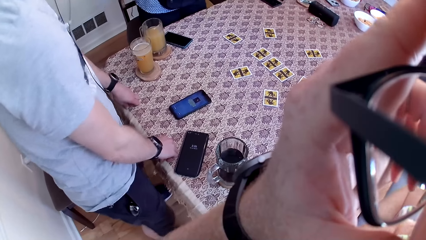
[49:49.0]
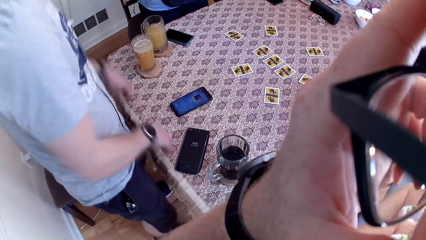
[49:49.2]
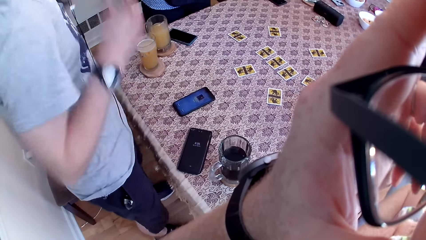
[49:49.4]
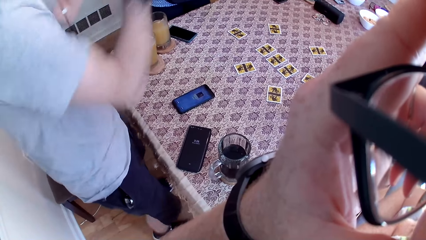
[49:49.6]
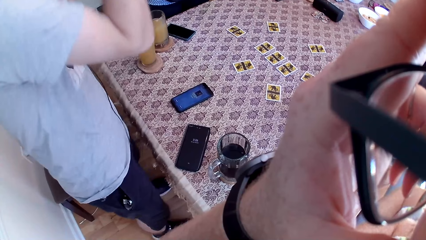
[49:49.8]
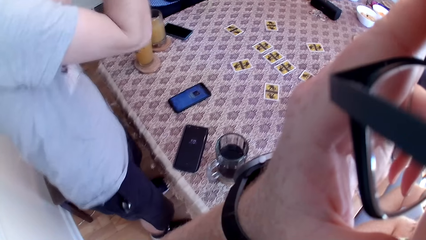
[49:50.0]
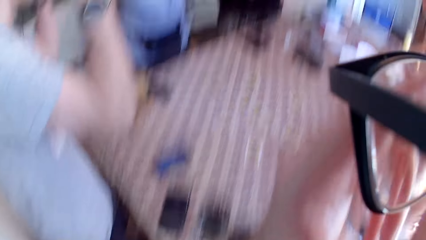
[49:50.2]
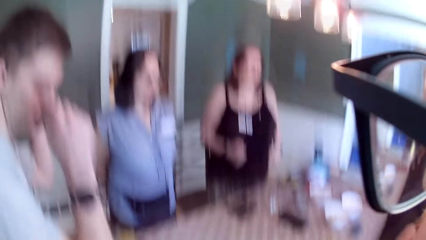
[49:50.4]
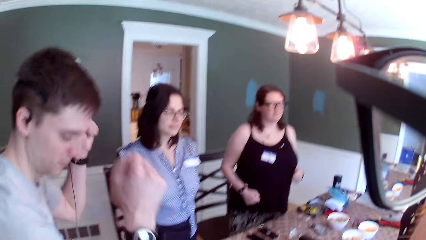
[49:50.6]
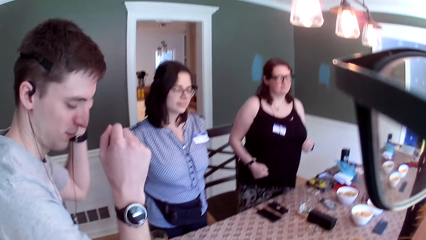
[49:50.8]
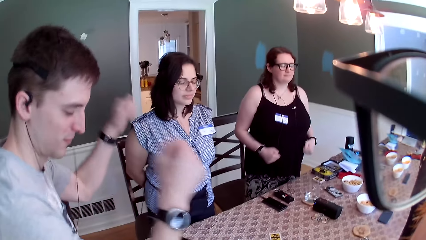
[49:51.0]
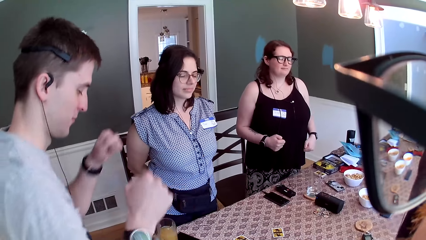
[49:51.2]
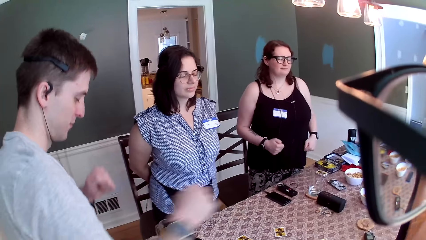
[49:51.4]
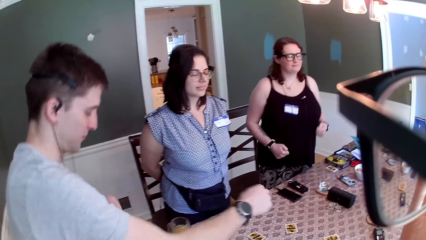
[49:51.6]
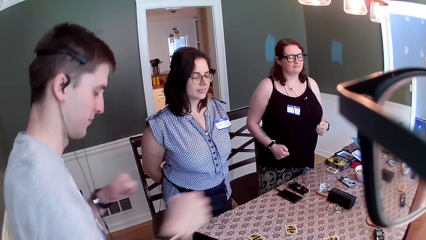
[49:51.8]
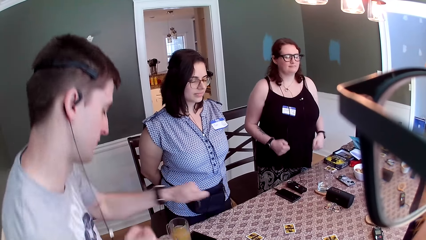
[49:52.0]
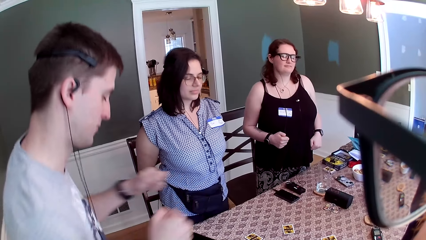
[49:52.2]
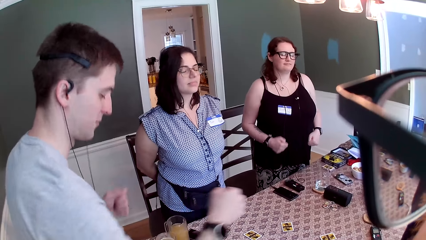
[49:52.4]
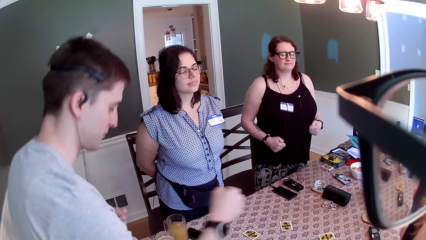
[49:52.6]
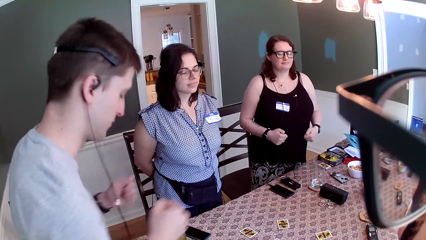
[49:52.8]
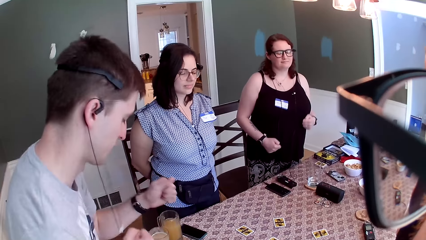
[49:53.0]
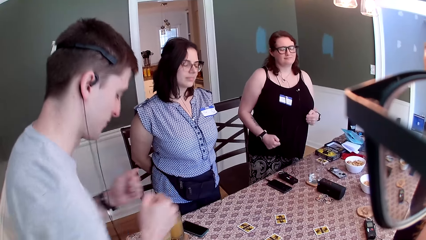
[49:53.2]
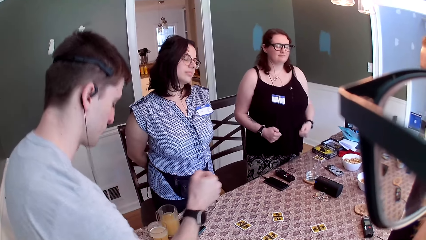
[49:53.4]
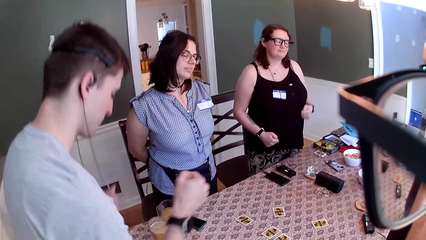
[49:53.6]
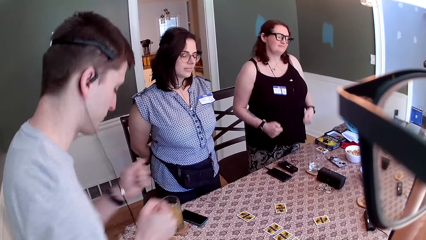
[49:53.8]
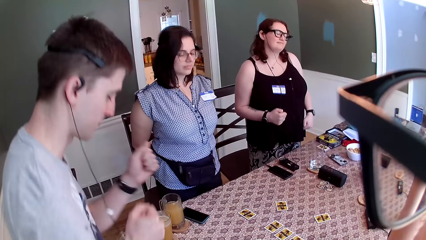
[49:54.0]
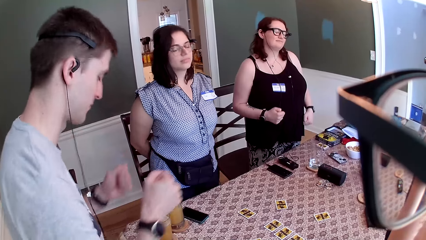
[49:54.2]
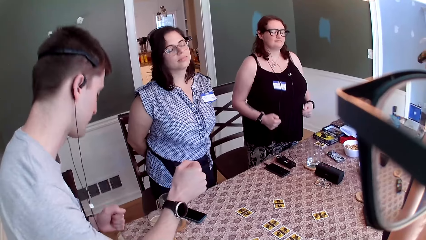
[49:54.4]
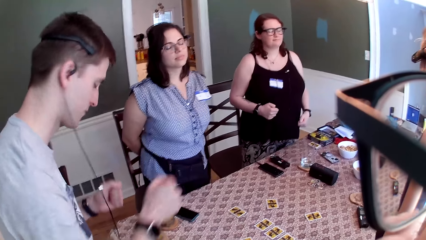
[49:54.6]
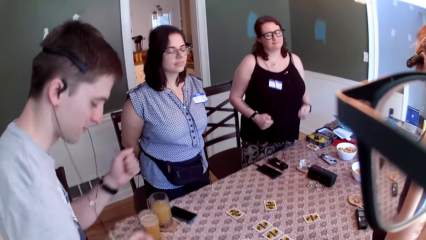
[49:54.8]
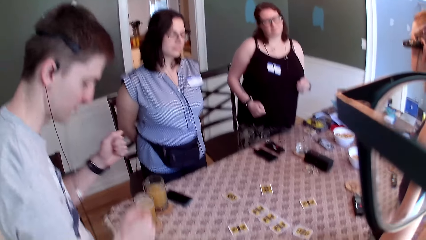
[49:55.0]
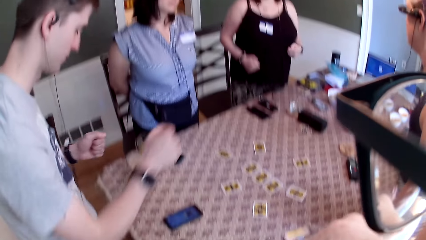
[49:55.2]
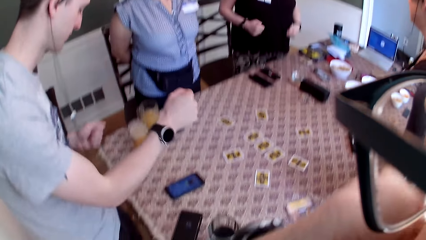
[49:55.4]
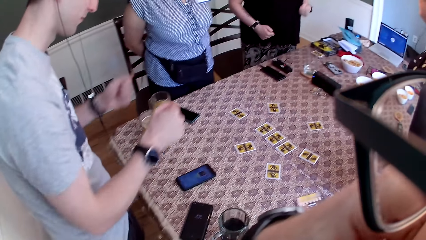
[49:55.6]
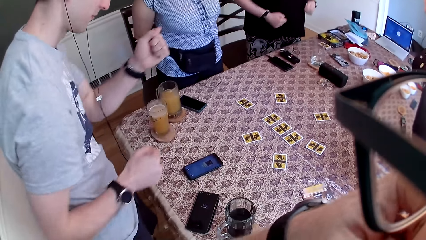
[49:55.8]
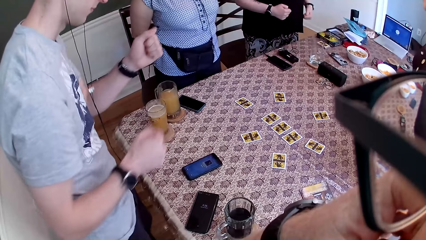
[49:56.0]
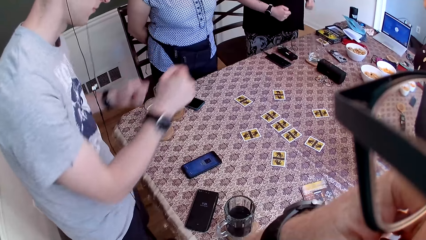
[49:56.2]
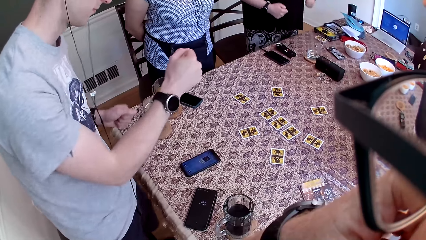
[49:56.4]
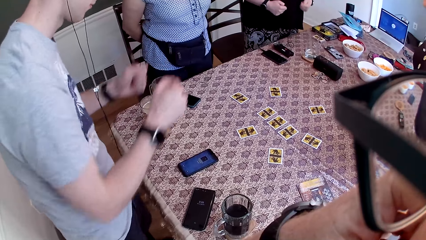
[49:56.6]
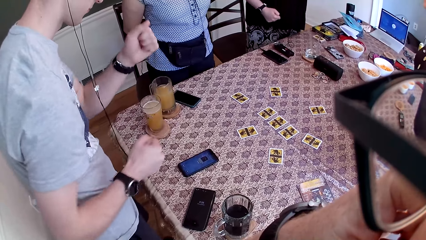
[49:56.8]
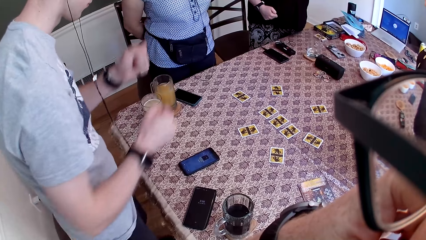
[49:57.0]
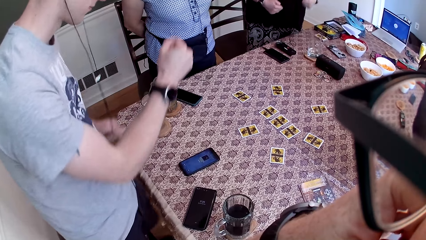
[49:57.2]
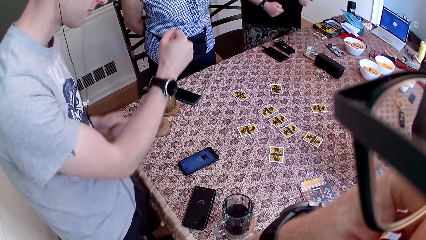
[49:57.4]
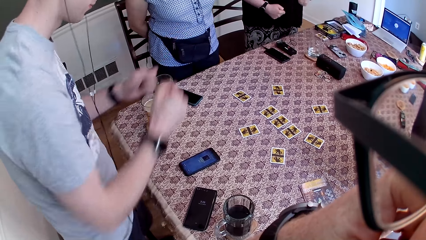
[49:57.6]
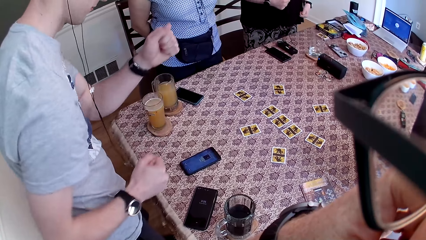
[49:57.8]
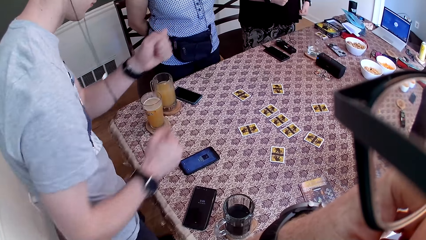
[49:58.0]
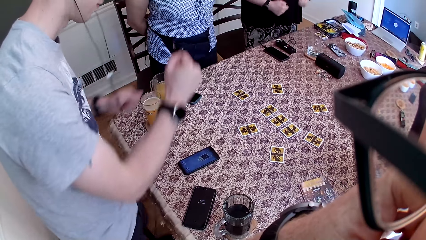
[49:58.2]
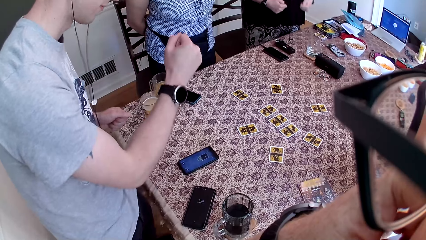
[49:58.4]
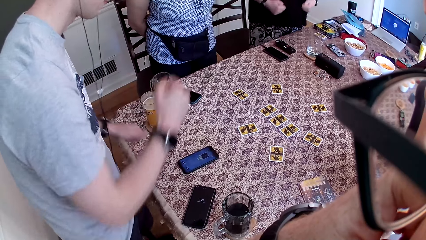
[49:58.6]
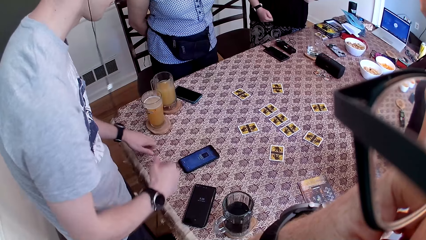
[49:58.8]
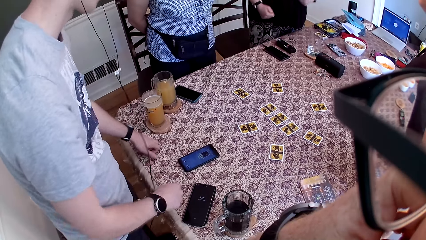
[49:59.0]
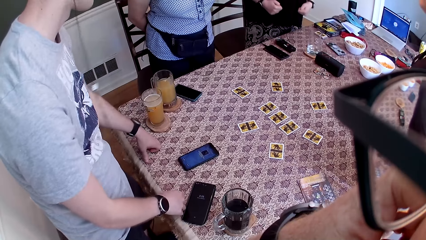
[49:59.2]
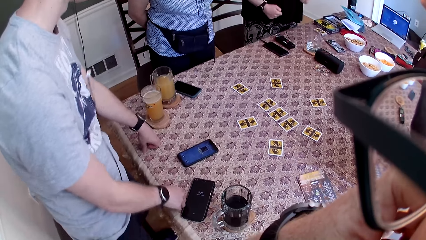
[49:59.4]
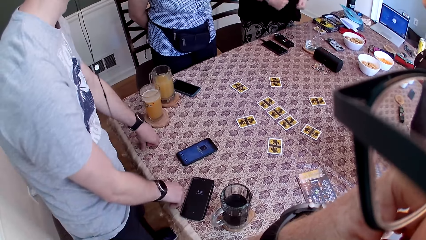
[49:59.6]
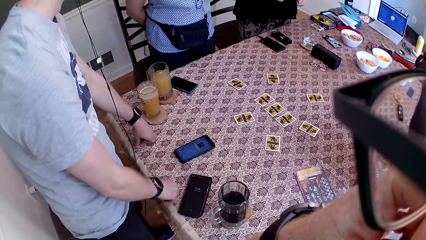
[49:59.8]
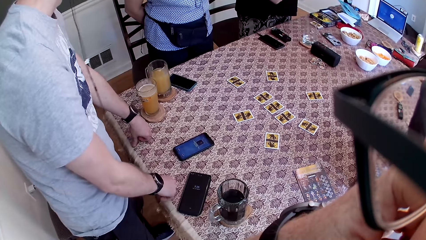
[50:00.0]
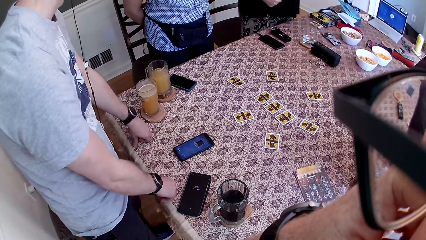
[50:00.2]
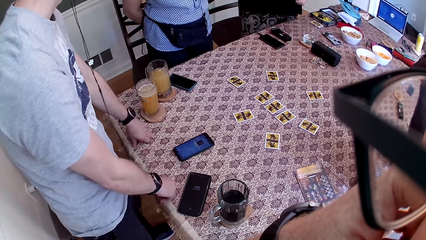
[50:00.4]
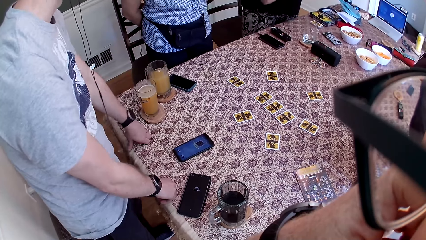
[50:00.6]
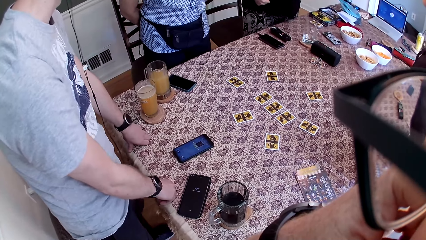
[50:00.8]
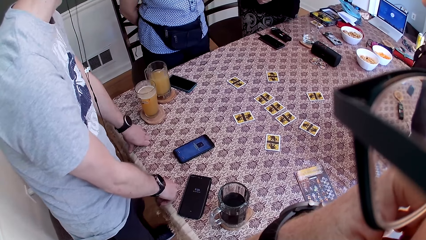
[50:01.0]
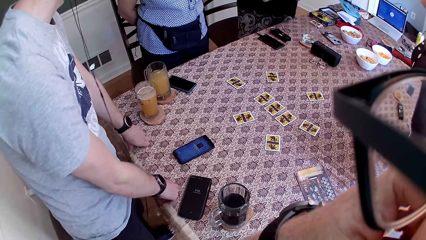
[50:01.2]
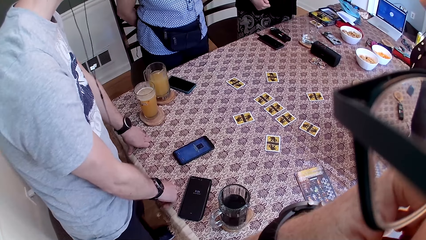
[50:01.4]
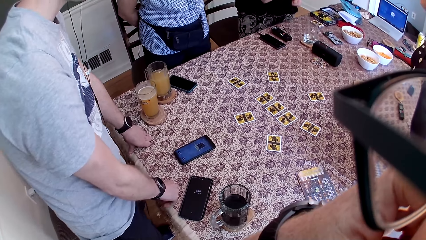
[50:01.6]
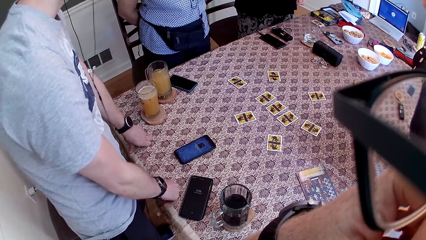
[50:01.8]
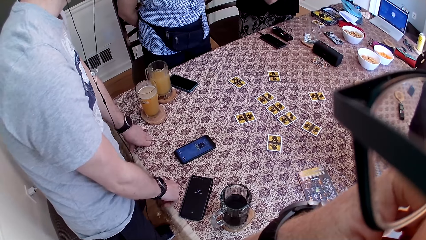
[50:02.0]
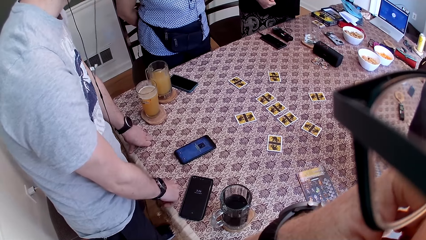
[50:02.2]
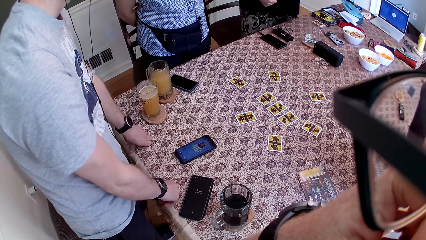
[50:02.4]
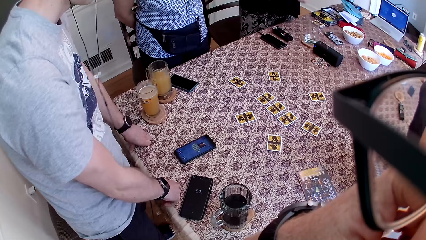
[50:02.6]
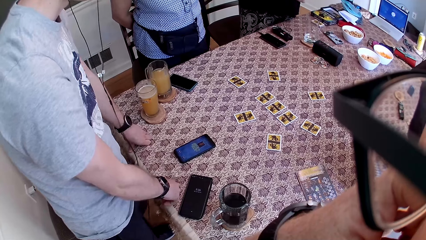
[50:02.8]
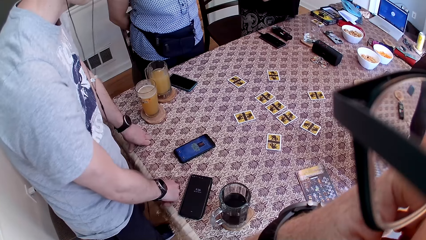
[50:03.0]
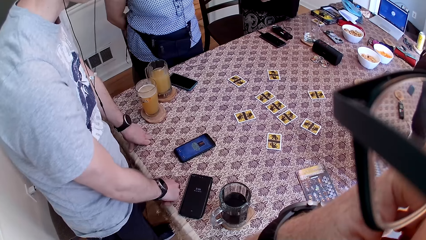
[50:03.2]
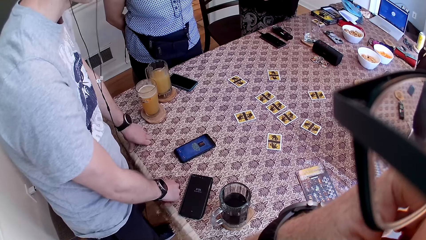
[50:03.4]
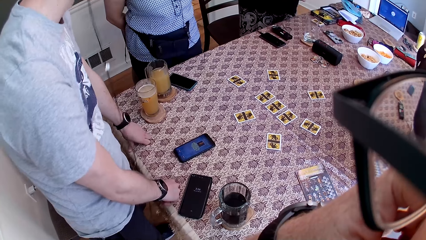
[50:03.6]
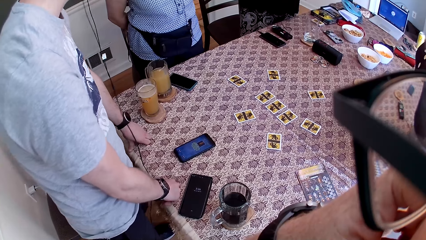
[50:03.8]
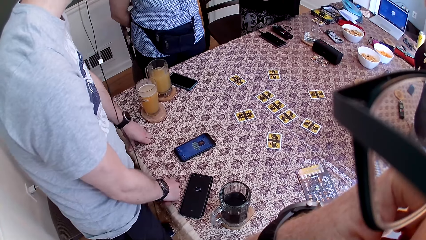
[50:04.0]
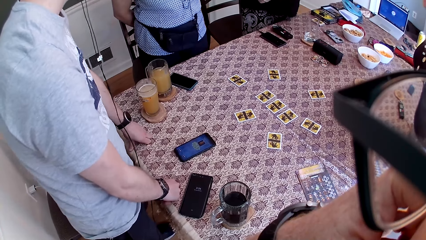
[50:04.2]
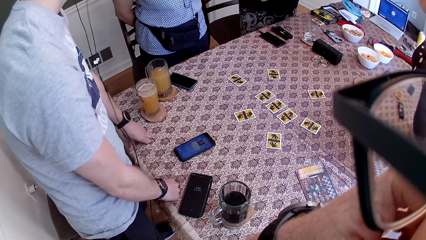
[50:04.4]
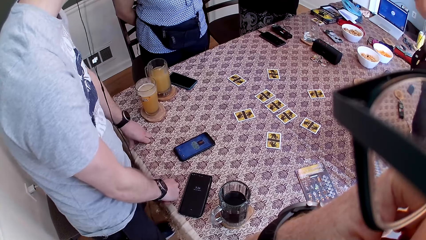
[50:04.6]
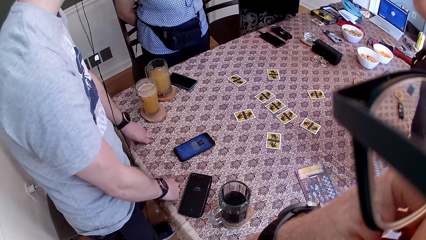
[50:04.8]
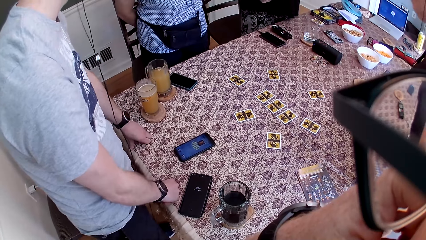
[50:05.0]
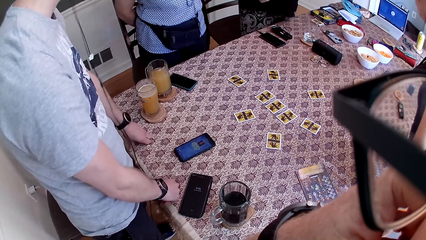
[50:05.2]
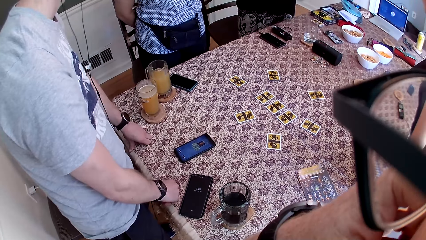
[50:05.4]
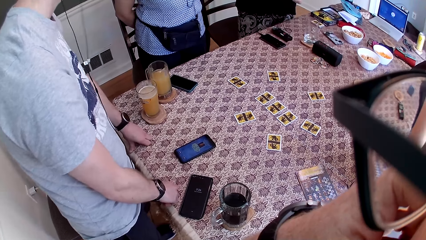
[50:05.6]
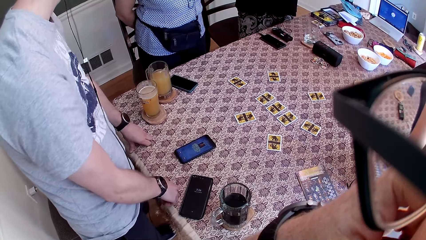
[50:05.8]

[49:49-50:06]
A man moves hands. The man touches a table with both hands. The man puts hands on the table.
